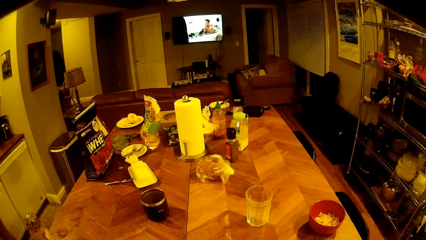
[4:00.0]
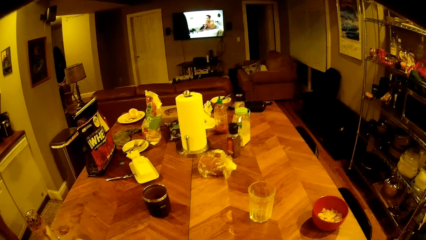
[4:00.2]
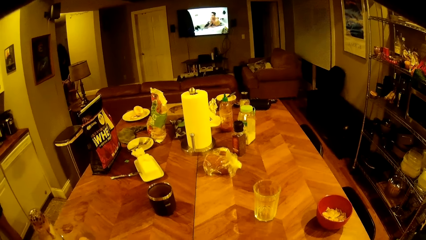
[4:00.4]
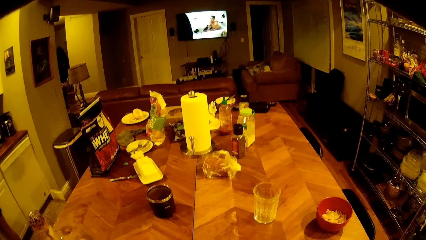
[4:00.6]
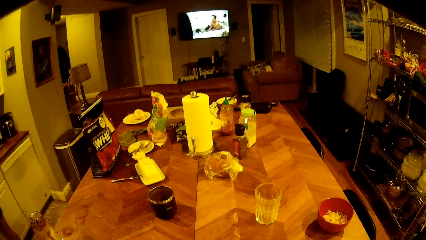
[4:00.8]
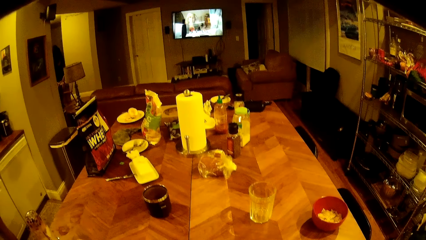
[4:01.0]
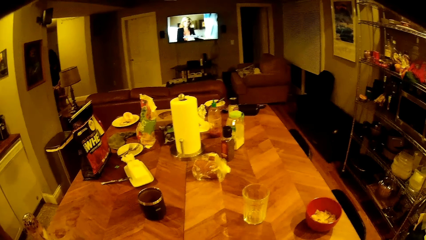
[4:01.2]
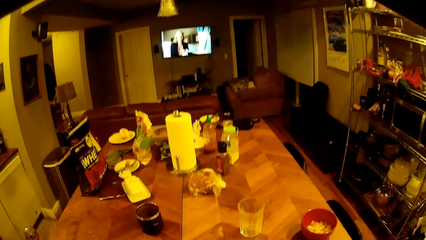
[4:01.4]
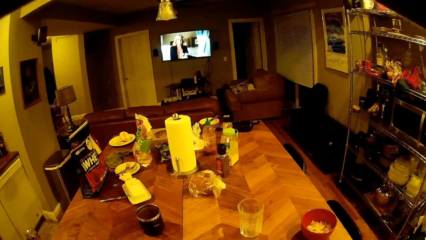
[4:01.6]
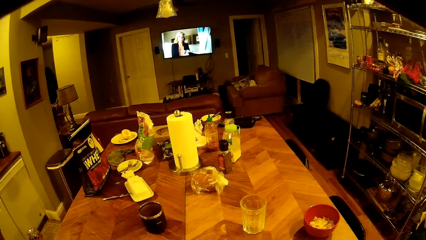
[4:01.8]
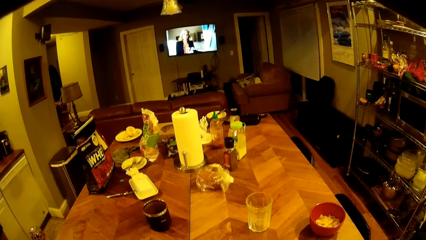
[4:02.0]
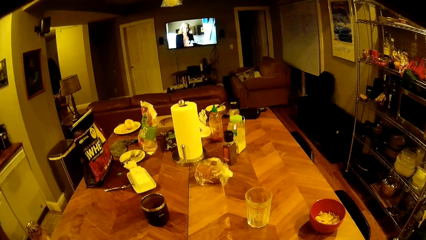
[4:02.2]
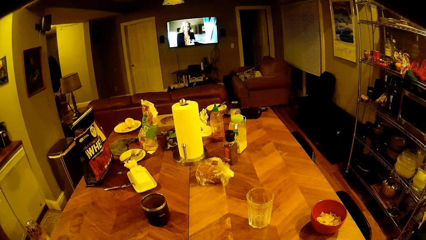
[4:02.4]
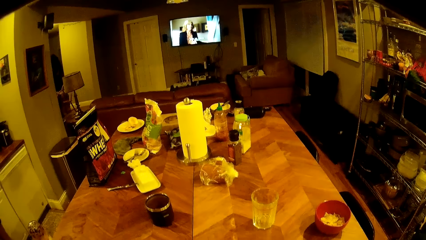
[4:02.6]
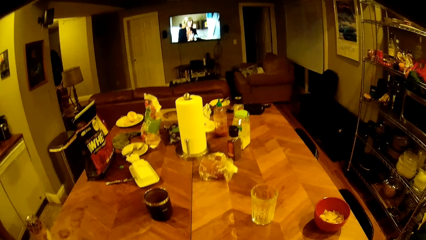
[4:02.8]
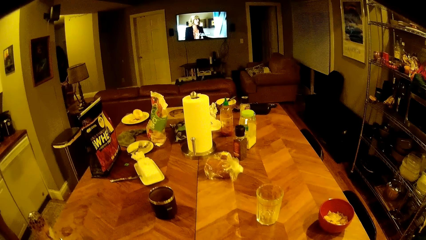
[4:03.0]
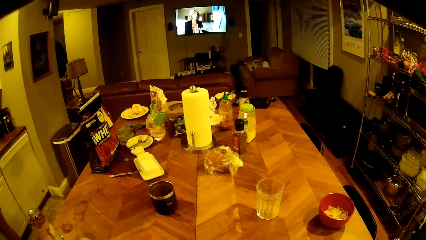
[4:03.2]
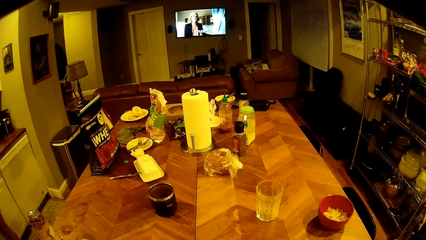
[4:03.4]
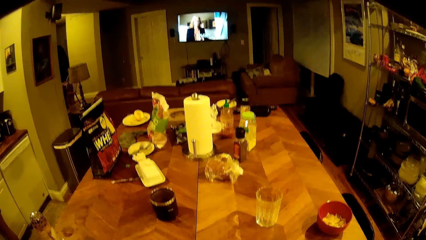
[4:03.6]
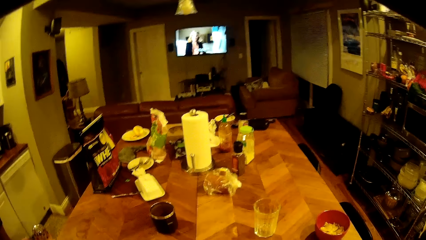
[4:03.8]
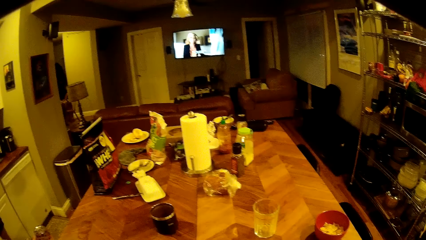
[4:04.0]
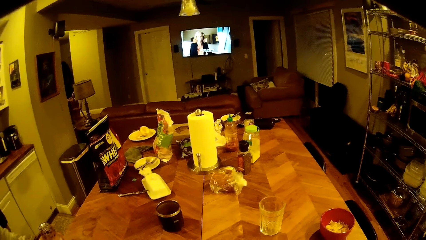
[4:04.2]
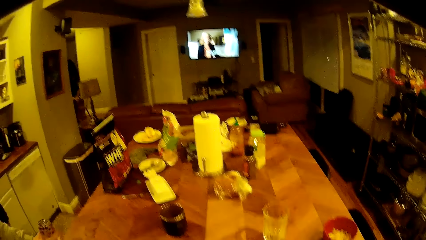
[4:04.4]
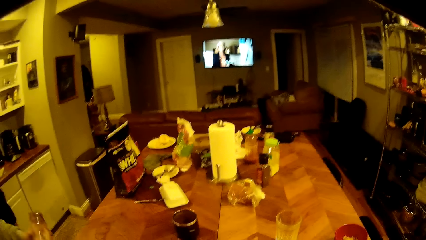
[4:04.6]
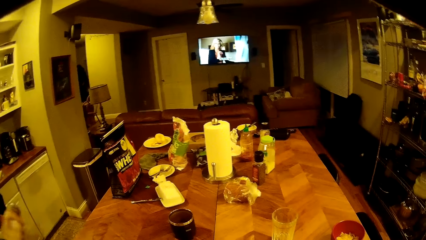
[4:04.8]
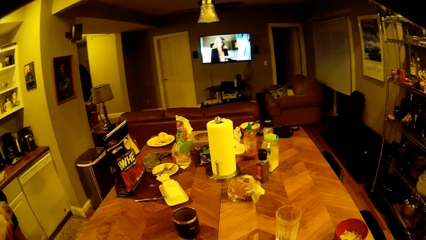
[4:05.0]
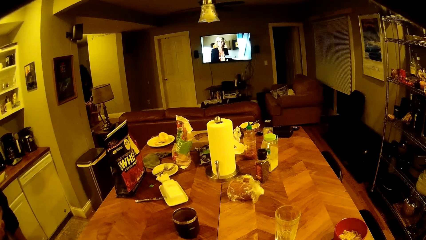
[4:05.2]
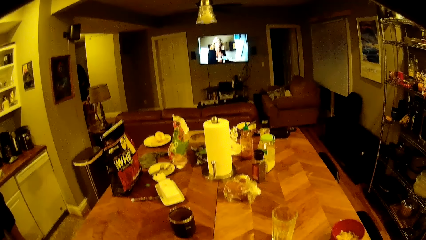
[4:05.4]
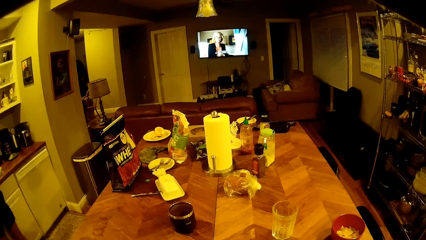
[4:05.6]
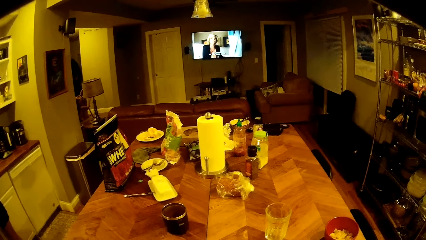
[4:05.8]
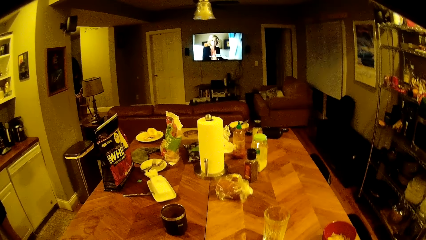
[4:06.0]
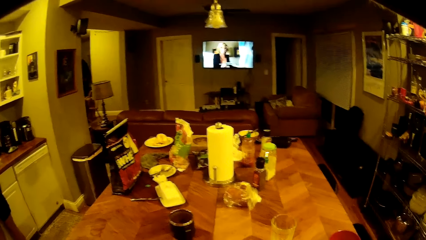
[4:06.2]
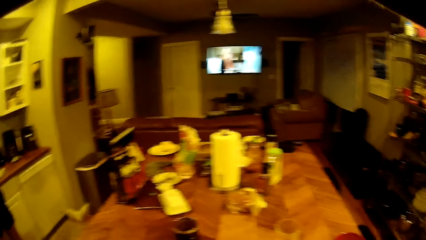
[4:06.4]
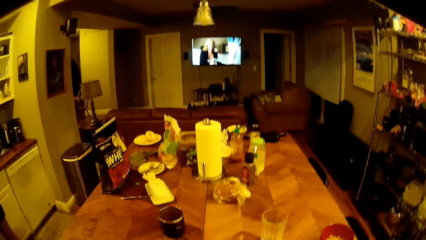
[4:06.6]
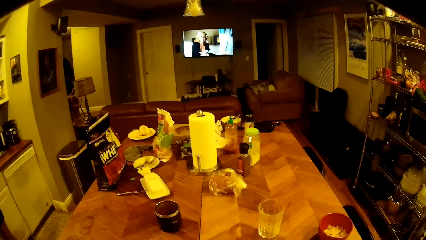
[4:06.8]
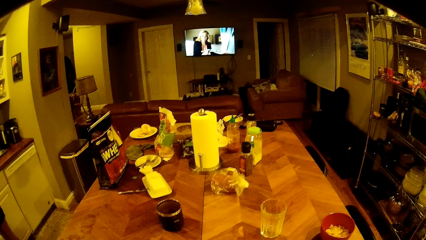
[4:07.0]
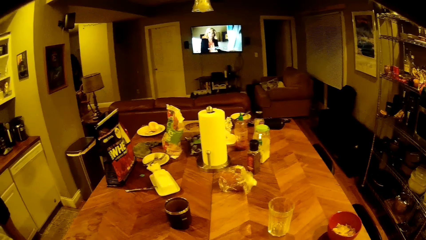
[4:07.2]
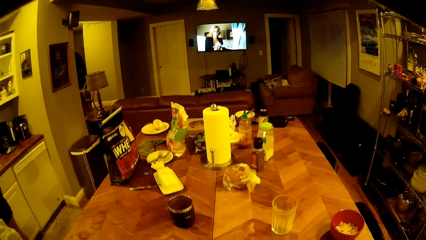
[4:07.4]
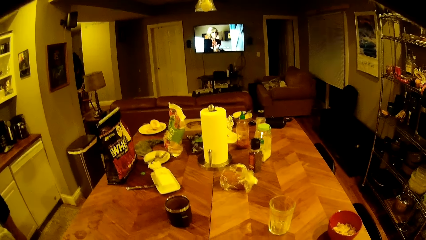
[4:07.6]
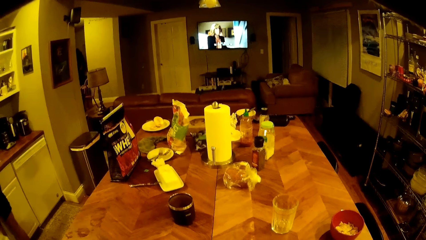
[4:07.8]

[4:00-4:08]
The camera wearer interacts with the man.

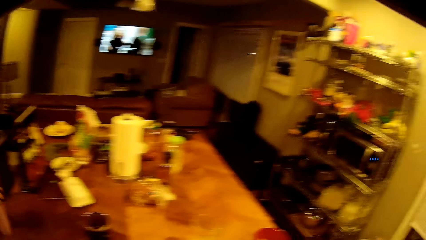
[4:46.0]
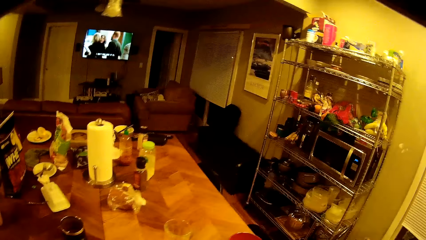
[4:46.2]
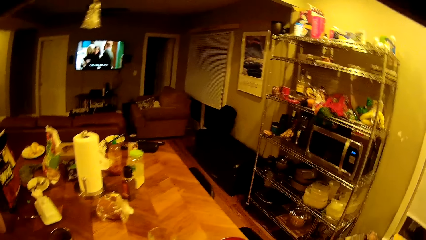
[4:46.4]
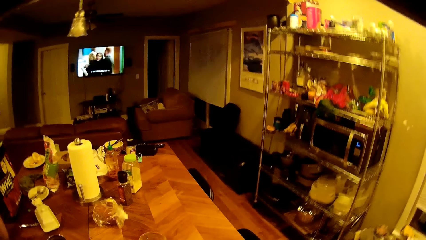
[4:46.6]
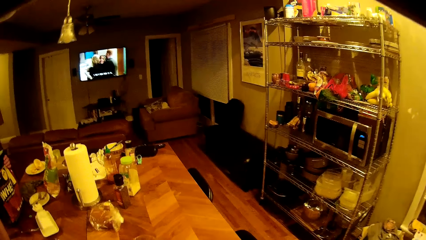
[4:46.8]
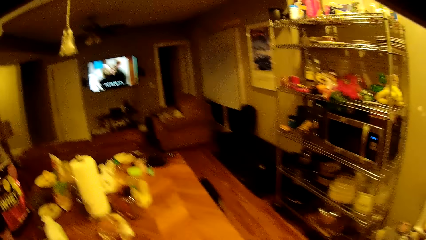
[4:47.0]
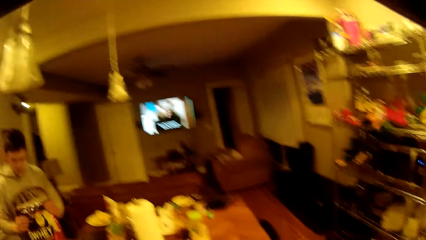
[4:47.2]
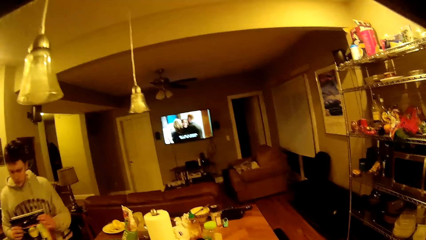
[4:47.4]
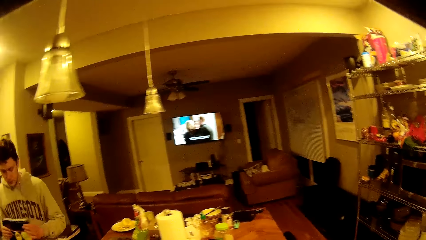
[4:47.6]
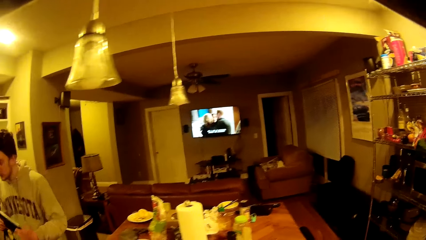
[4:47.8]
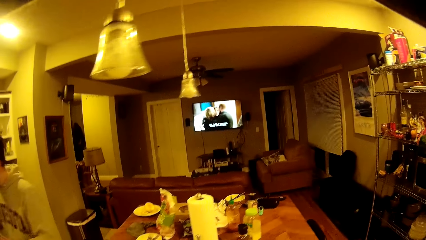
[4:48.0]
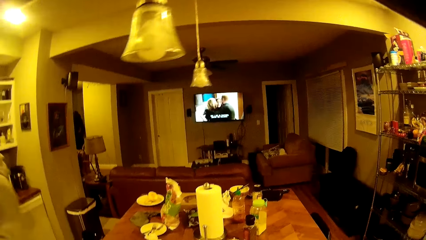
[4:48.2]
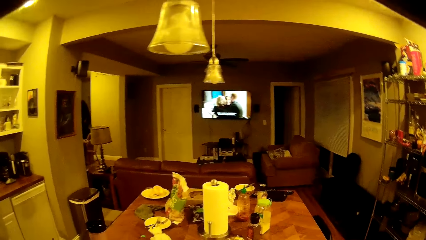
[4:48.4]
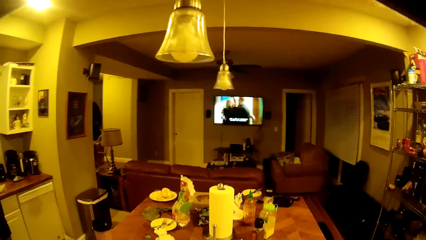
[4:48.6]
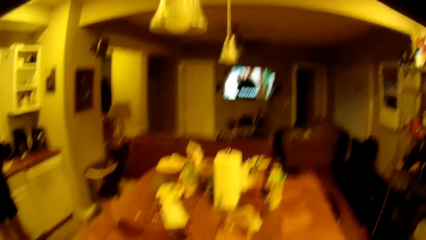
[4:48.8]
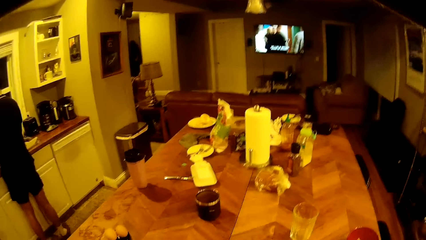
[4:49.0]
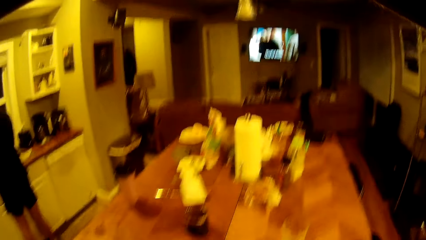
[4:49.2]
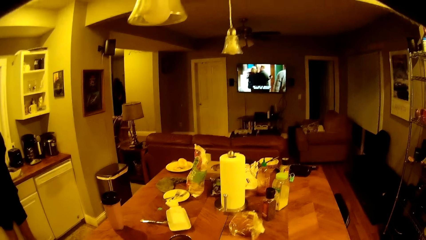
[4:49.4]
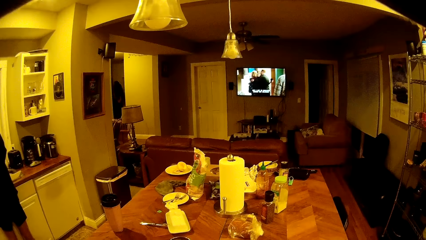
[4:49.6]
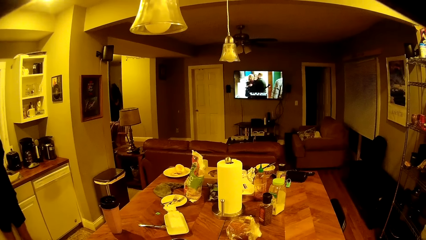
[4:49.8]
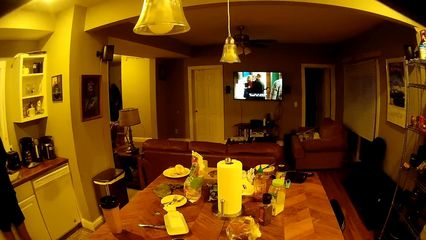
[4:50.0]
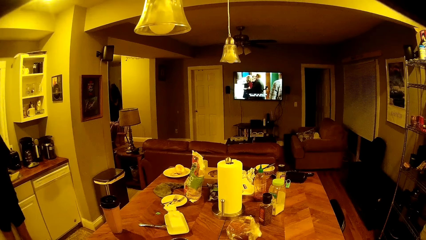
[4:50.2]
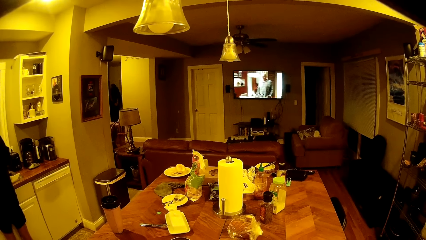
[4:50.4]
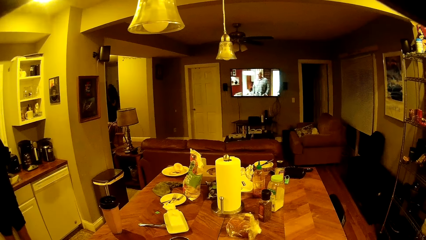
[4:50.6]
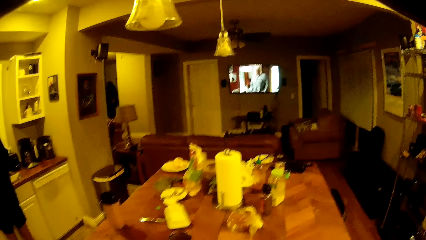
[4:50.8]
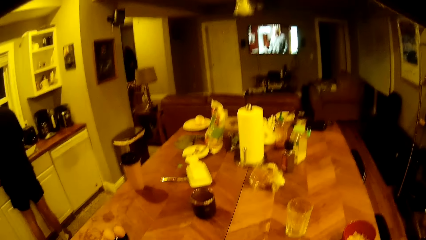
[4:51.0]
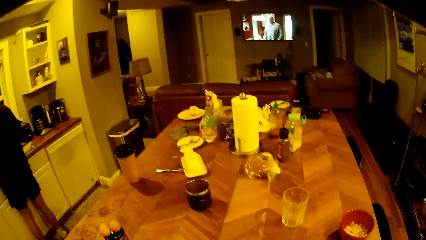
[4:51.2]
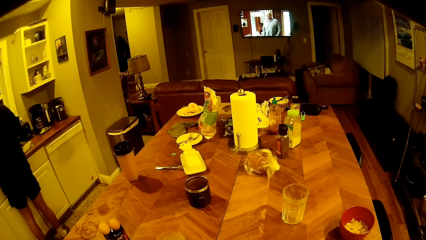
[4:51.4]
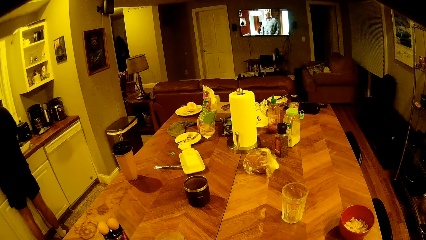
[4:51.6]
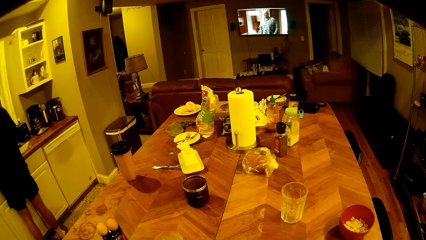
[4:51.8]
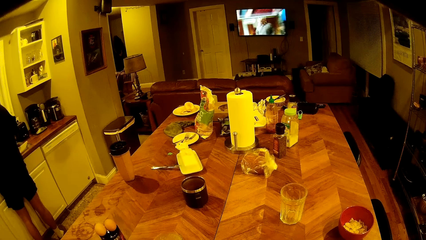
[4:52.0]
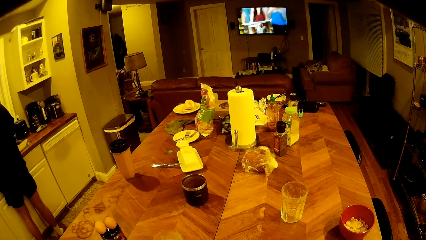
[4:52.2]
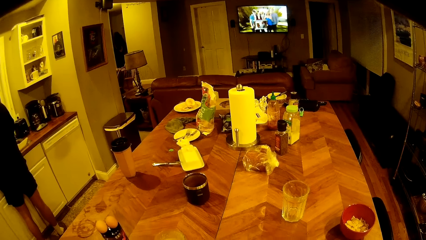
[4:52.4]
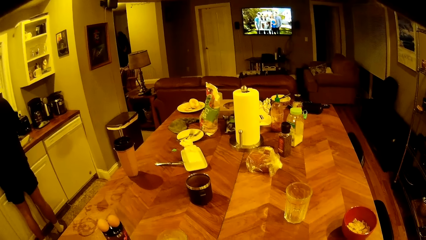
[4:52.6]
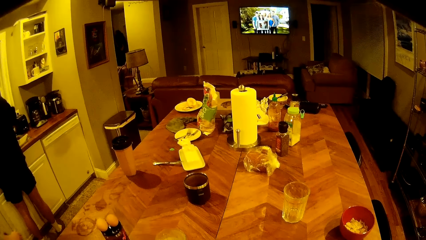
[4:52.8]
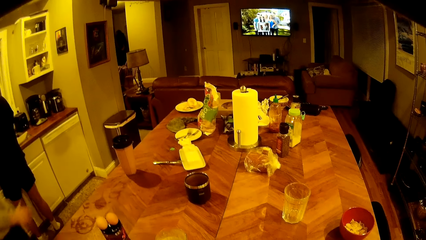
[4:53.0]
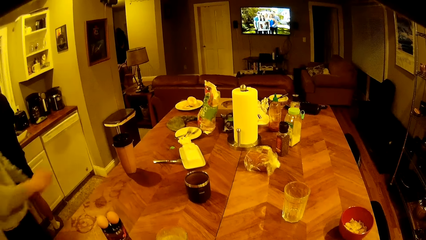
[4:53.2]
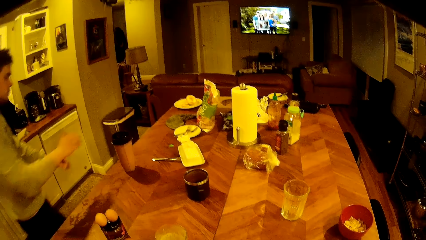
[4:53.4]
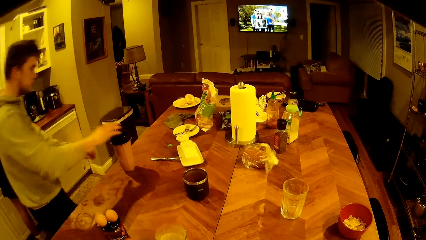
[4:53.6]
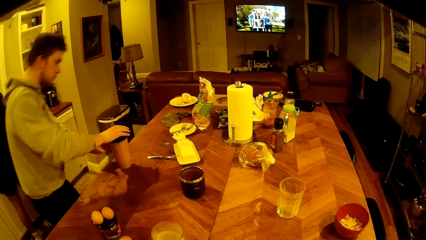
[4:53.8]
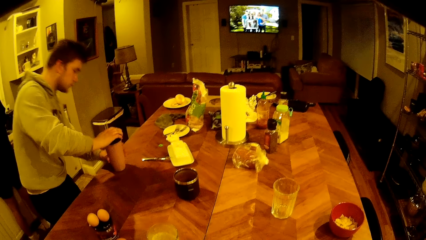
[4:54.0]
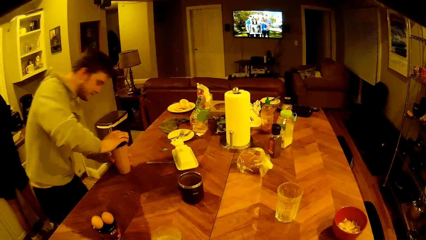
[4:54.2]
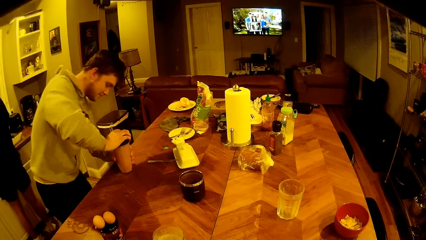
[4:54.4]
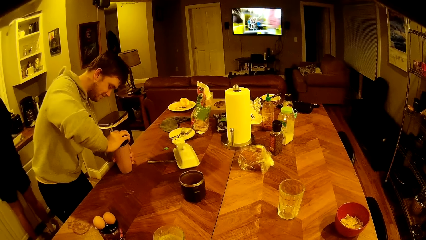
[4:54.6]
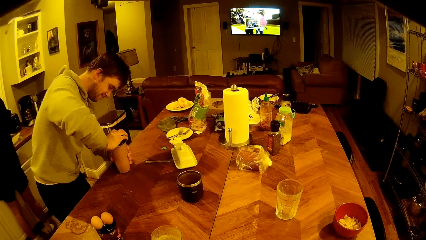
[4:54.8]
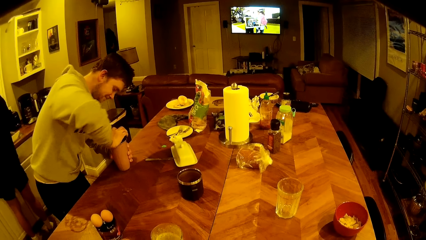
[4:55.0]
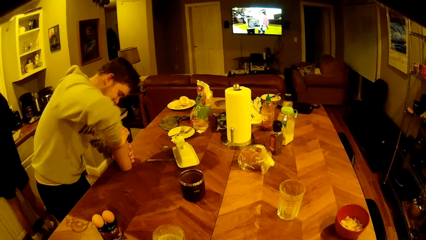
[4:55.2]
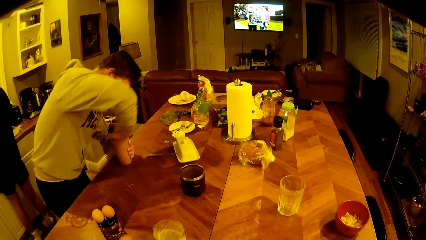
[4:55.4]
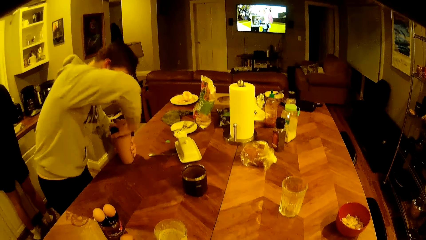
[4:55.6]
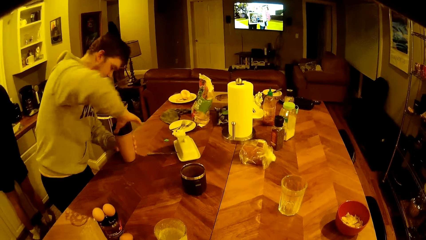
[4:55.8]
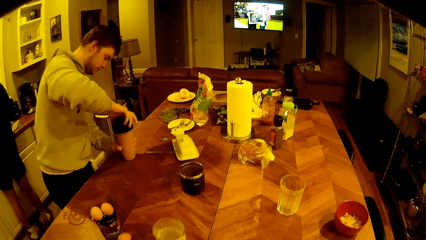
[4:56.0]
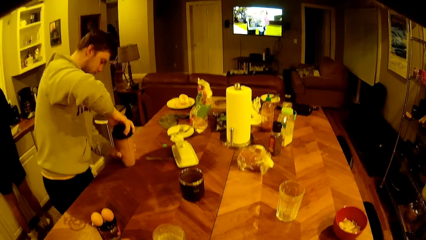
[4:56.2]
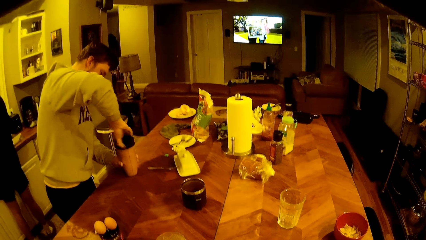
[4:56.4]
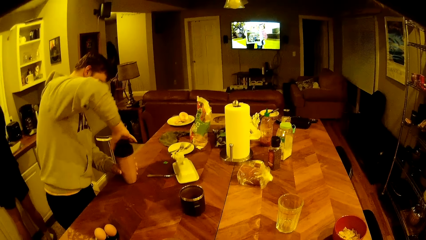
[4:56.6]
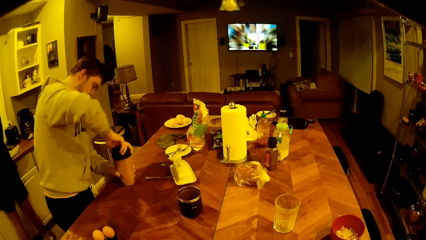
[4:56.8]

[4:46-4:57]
The man drops the flask on the table with his right hand and picks up a packet of whey protein from the table with both hands. The camera wearer watches the television. The man opens the flask on the table with both hands.
